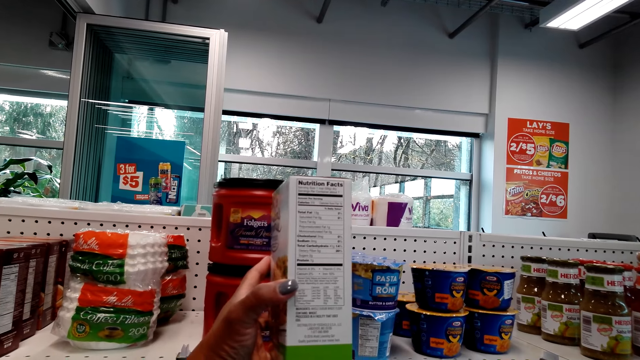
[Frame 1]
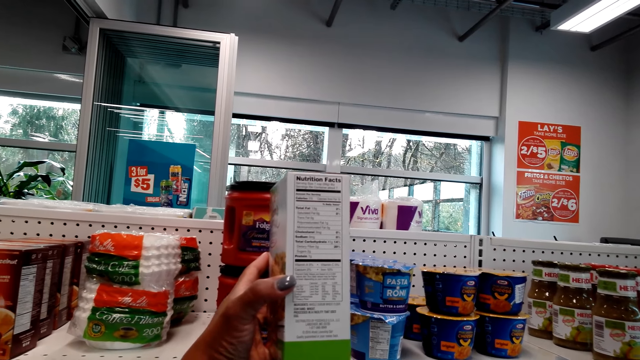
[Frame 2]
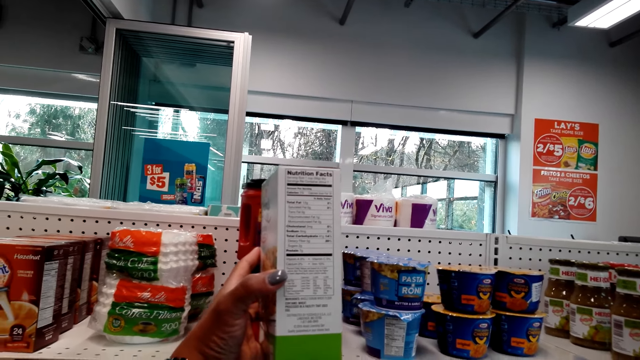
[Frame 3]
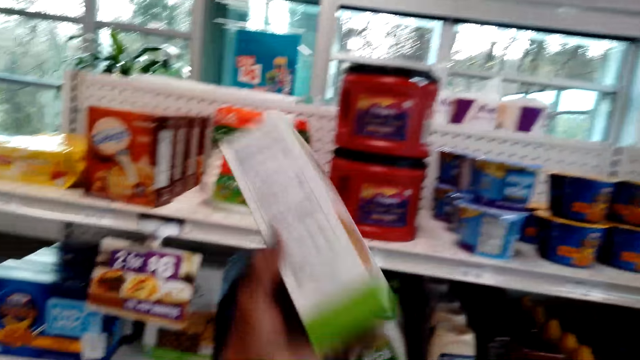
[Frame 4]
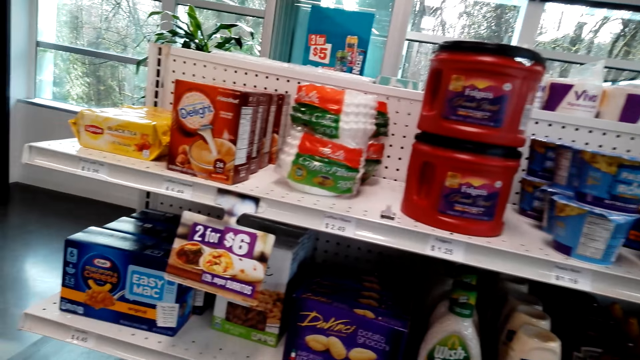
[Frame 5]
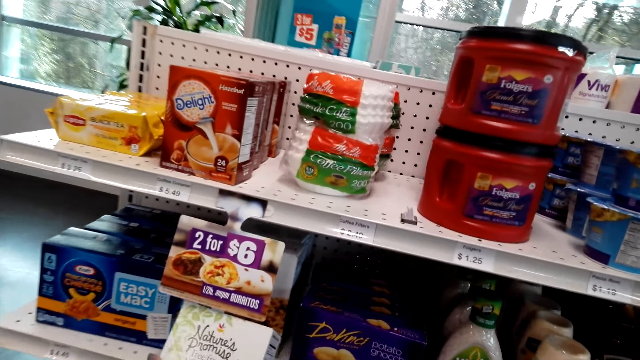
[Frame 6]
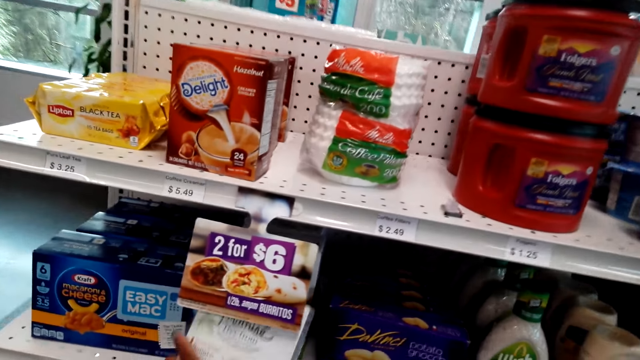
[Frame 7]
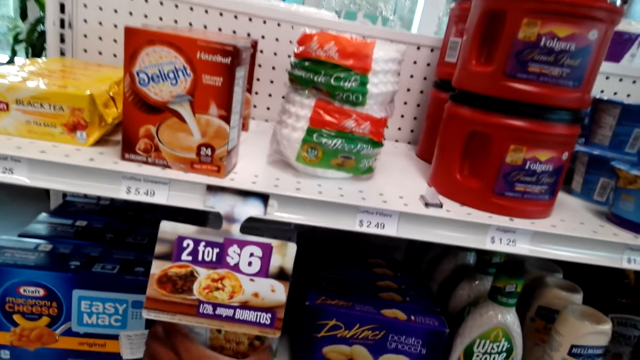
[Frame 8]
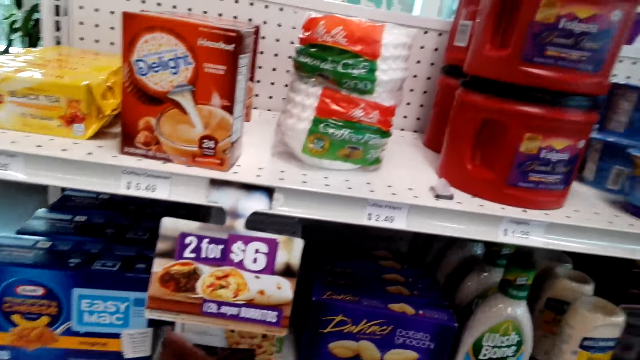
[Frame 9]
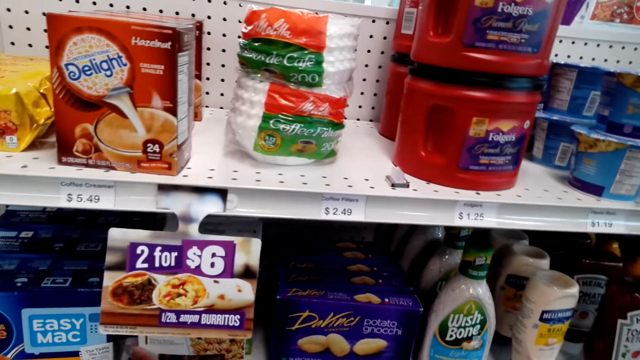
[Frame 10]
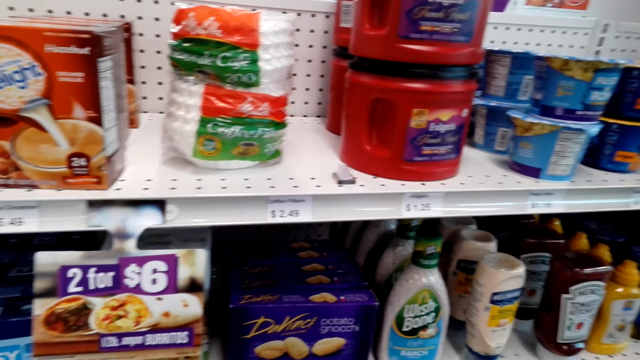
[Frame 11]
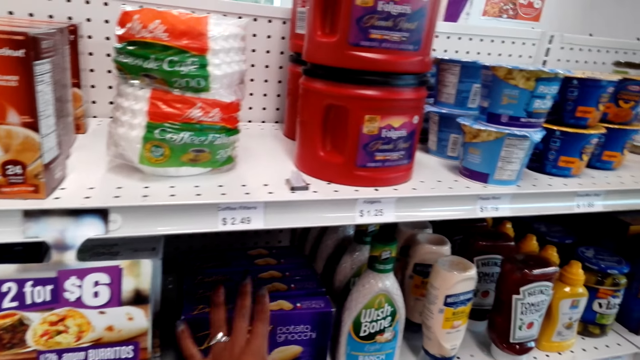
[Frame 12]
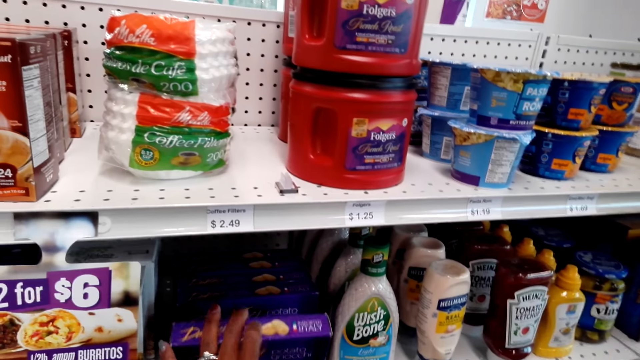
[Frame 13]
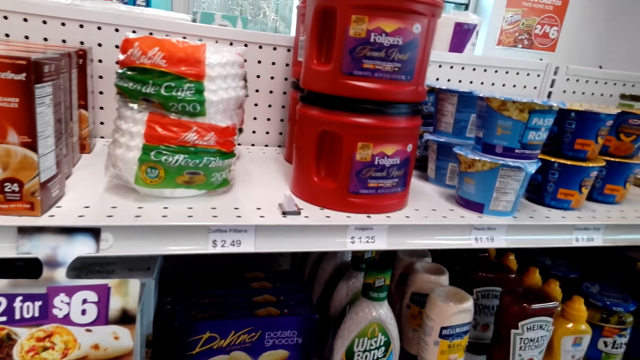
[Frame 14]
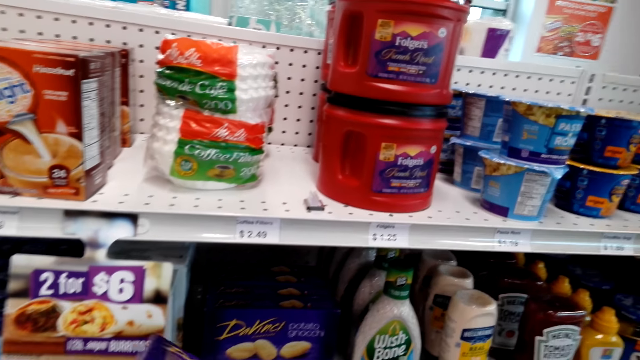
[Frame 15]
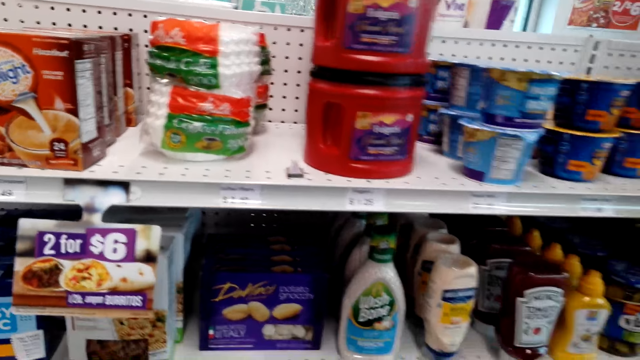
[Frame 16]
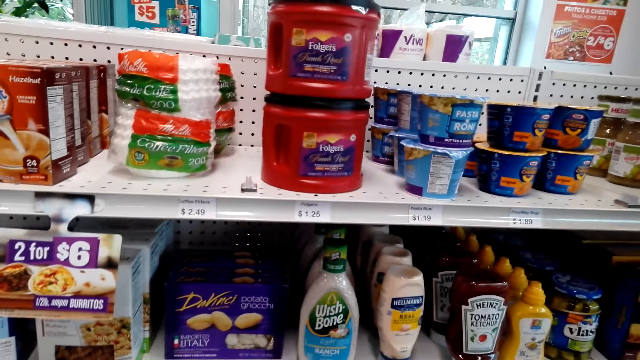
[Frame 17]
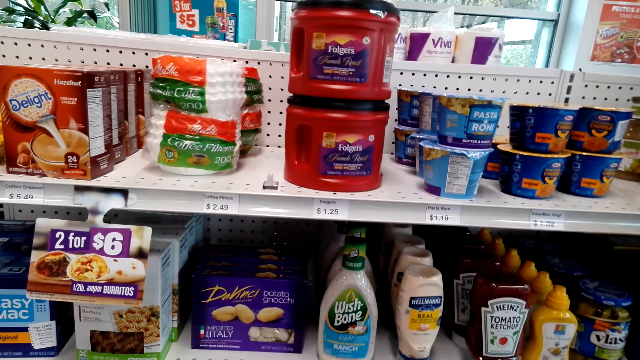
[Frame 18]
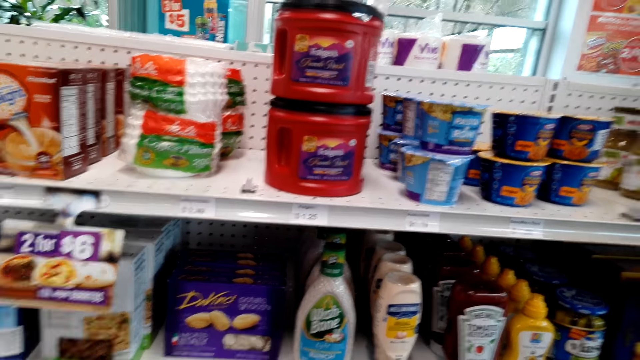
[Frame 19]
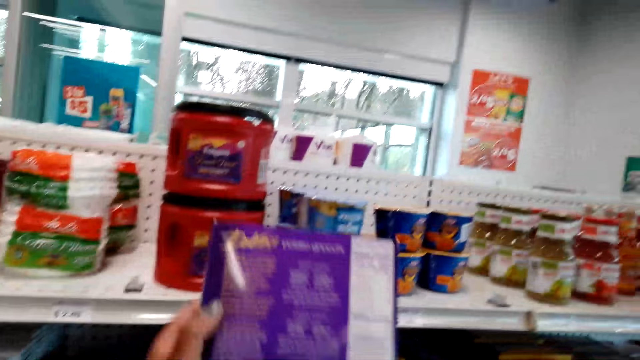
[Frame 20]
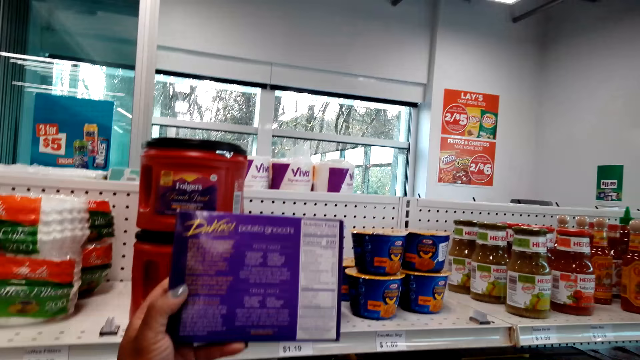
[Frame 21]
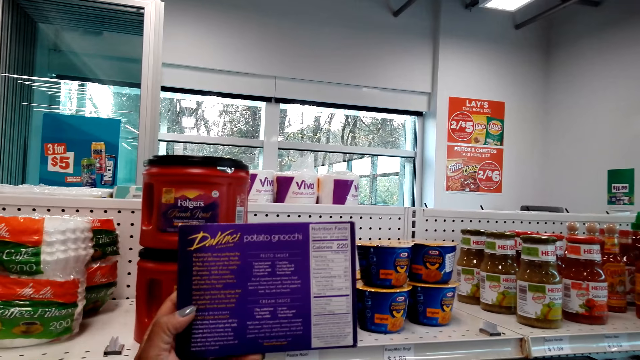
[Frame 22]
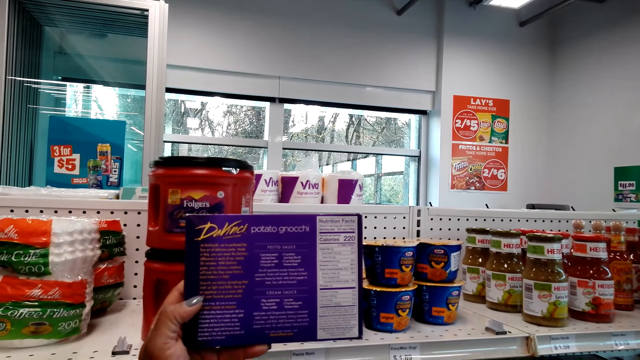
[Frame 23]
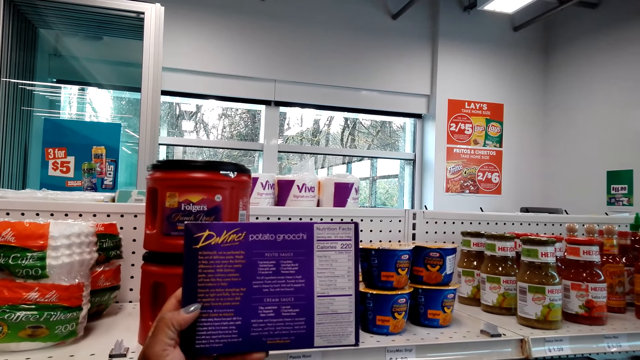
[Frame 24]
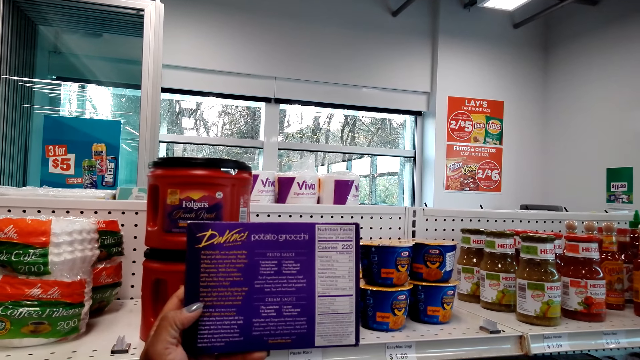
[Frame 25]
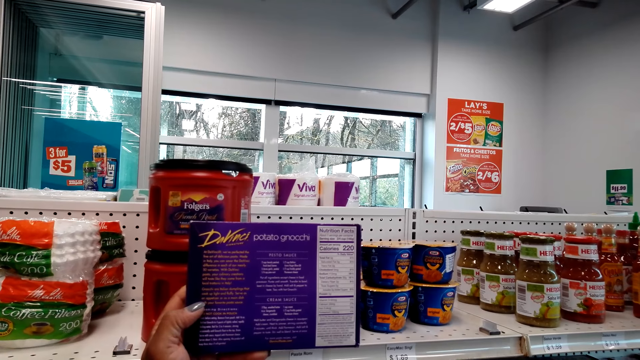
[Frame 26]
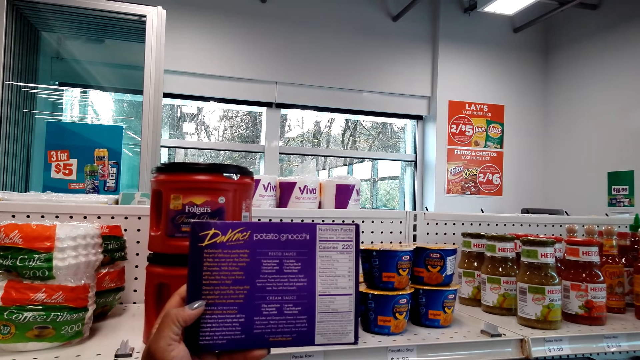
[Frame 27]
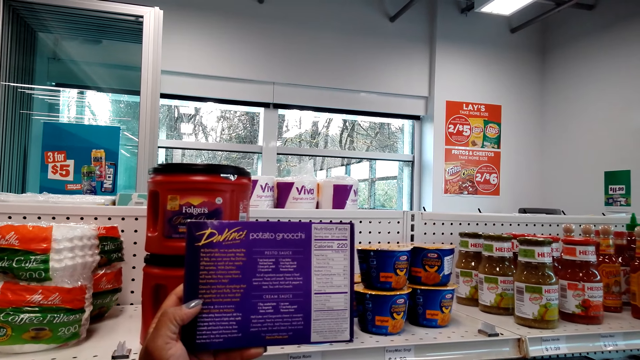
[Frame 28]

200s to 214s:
The camera wearer stares at the shelf. They put back the pack of Nature's Promise on the shelf. They pick up a pack of DaVinci potato gnocchi. They stare at the shelf. They stare at the potato gnocchi.

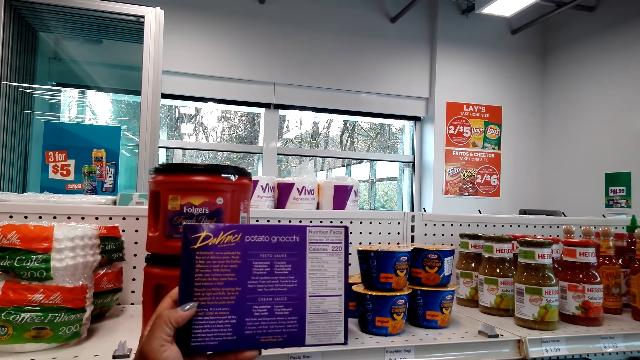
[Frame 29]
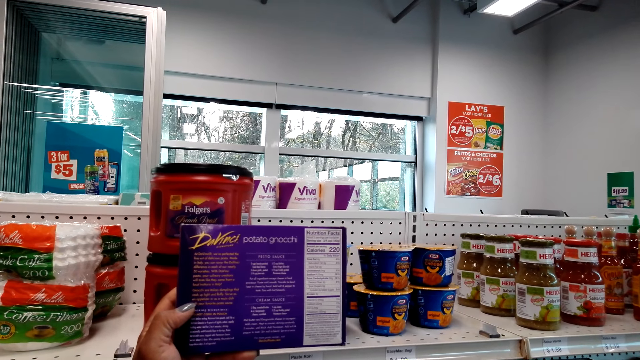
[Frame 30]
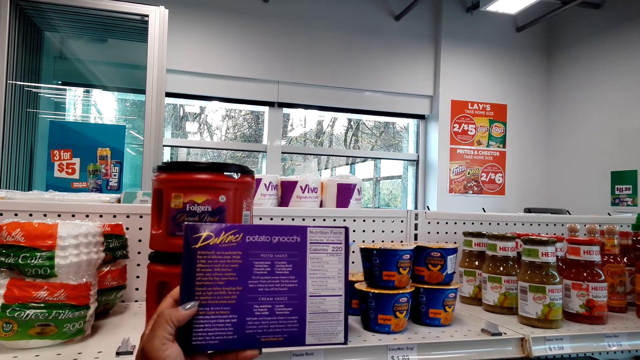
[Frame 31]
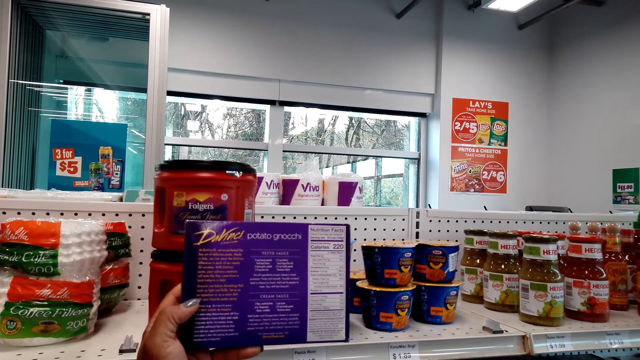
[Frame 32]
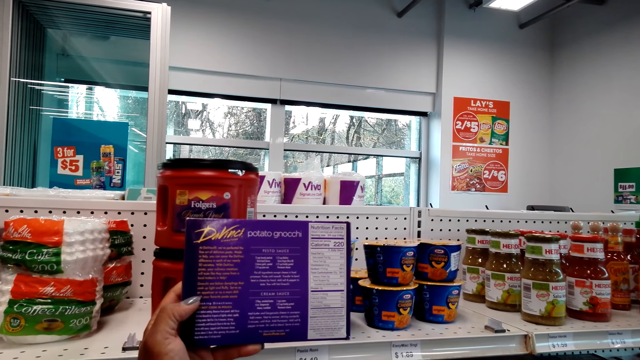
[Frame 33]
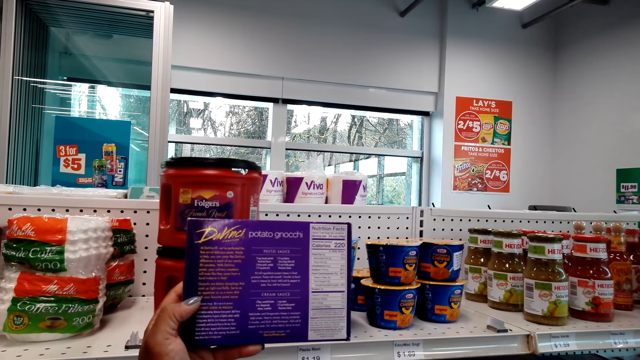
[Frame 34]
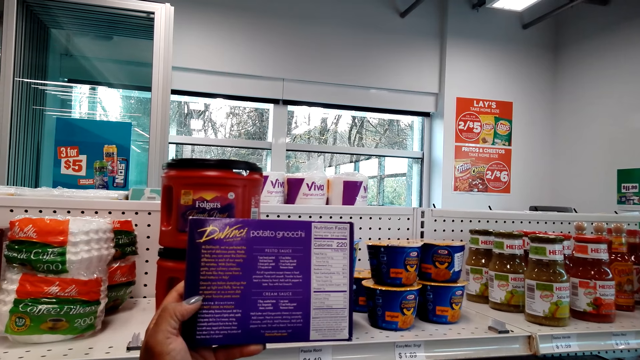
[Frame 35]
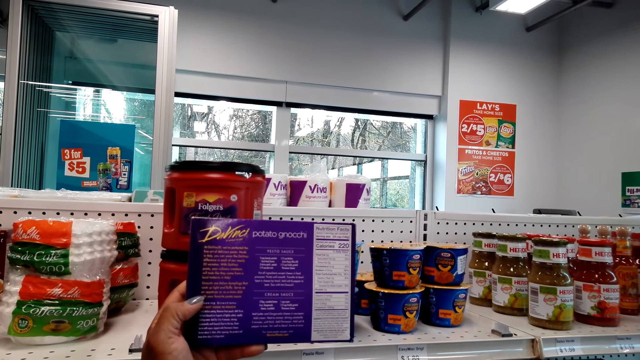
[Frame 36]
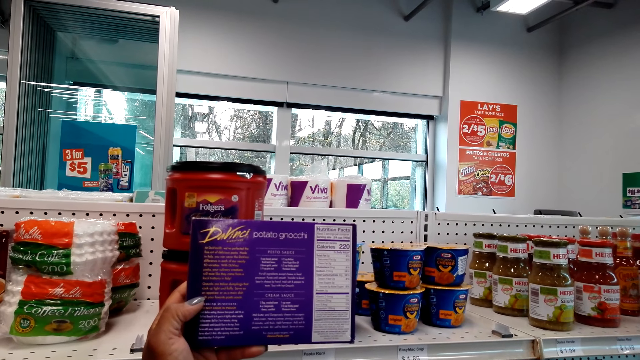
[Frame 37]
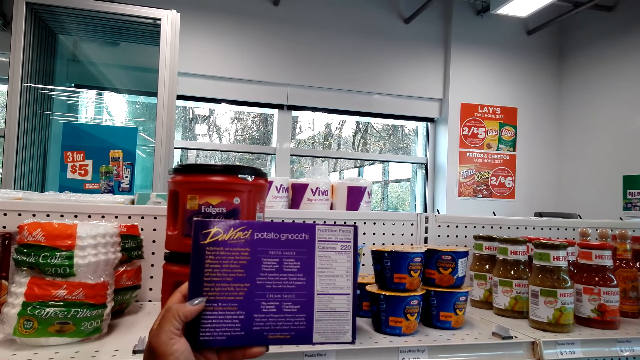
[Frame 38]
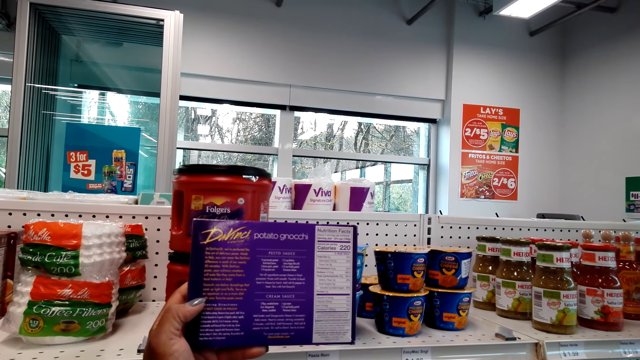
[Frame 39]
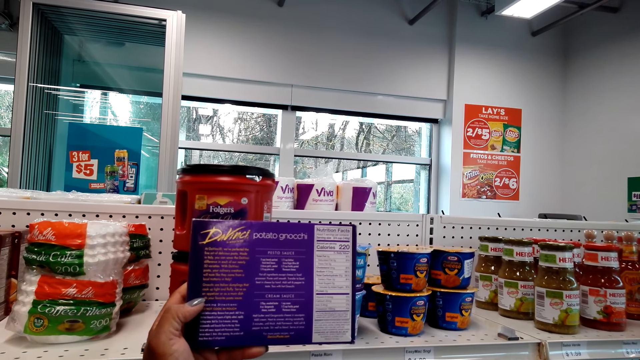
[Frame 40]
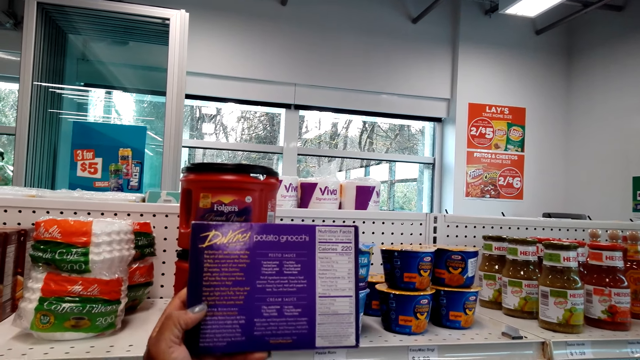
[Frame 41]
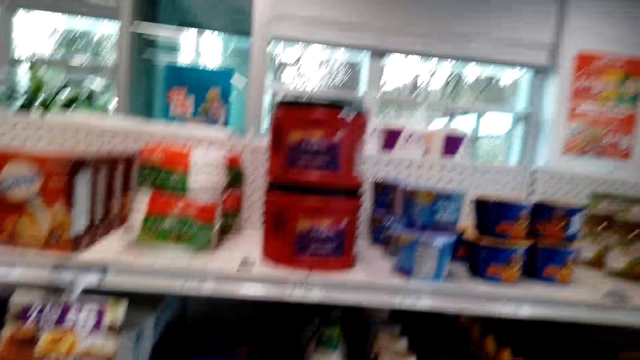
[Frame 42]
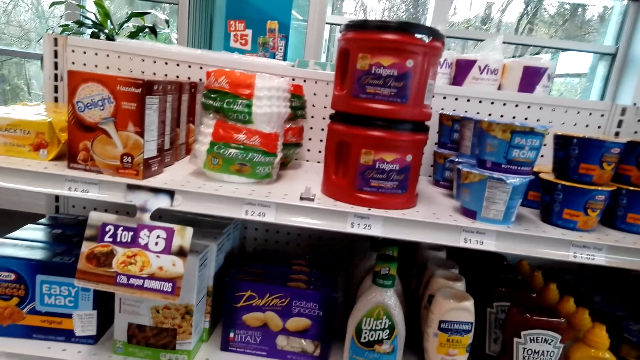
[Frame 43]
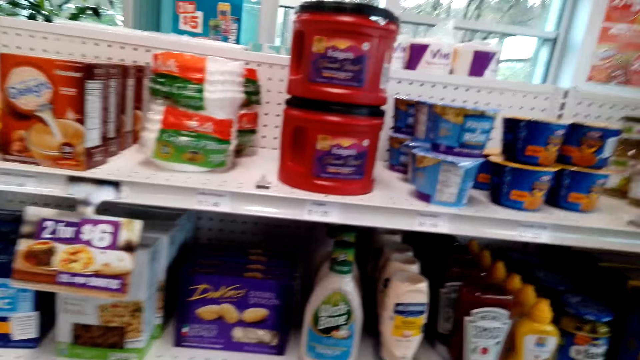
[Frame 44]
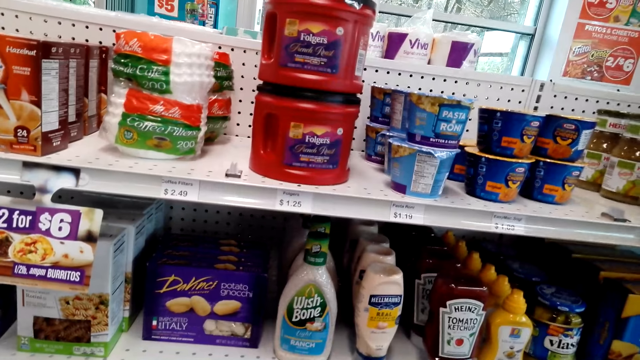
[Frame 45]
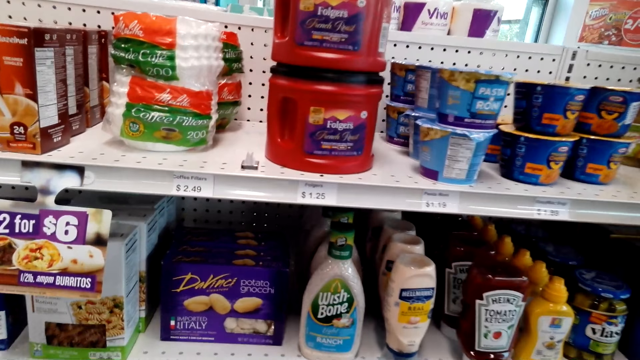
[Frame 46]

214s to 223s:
The camera wearer puts back the pack of DaVinci potato gnocchi.
